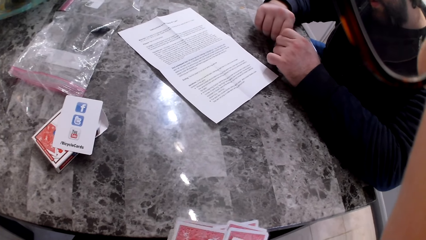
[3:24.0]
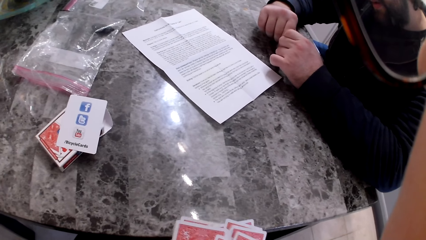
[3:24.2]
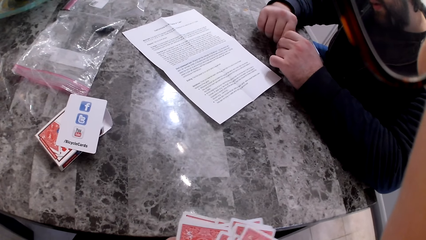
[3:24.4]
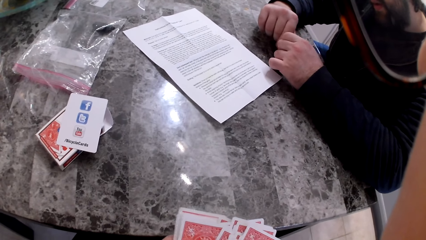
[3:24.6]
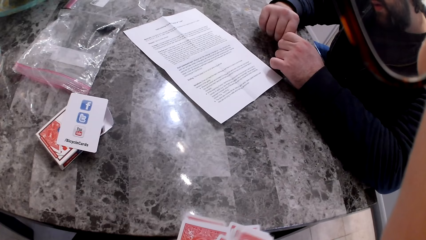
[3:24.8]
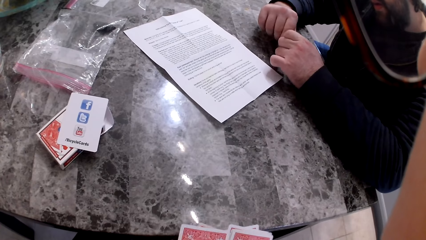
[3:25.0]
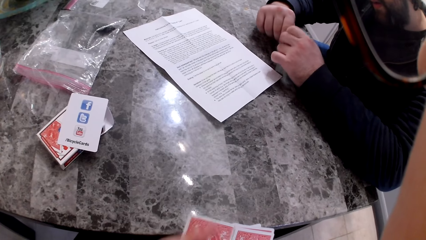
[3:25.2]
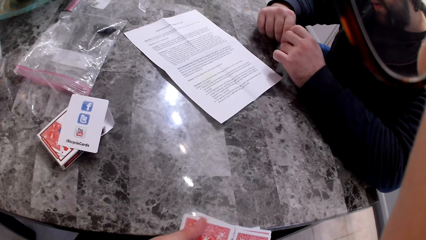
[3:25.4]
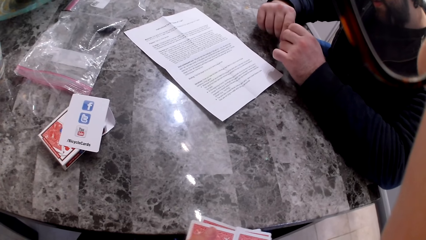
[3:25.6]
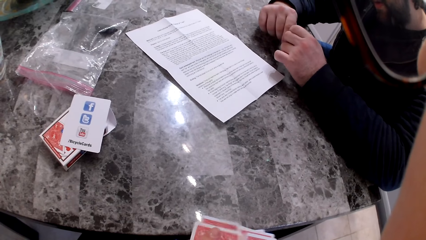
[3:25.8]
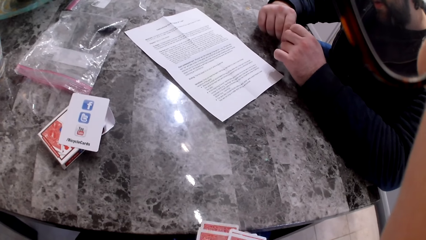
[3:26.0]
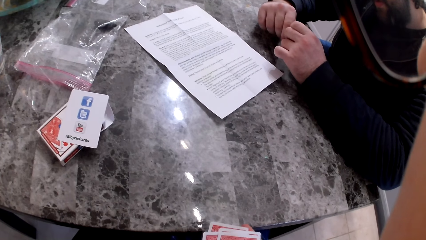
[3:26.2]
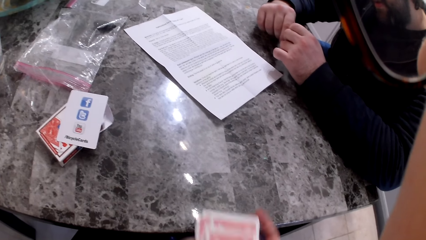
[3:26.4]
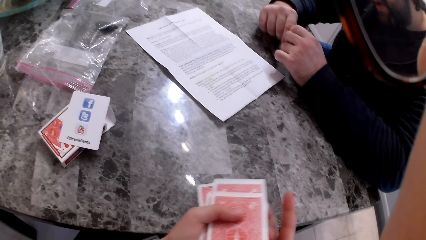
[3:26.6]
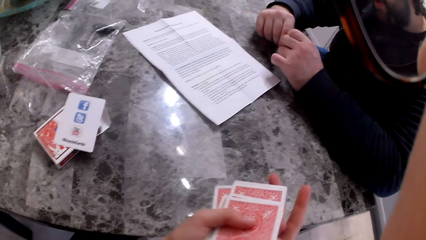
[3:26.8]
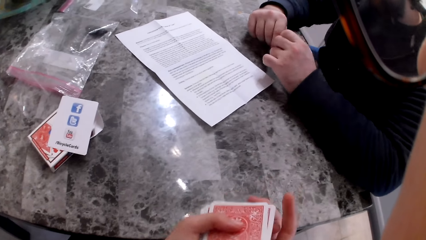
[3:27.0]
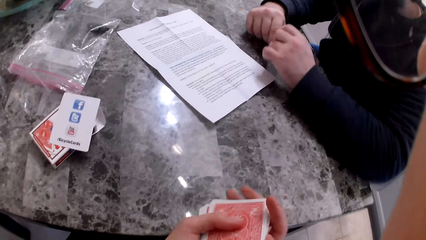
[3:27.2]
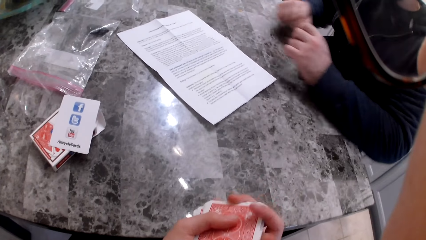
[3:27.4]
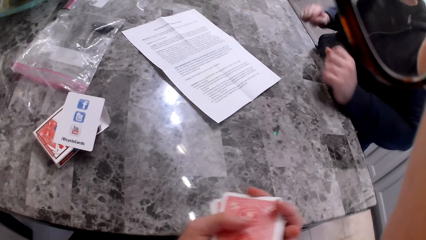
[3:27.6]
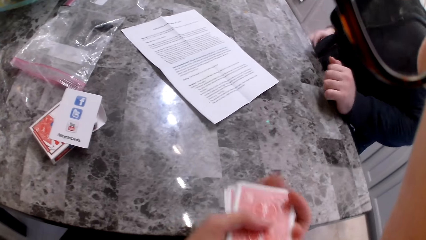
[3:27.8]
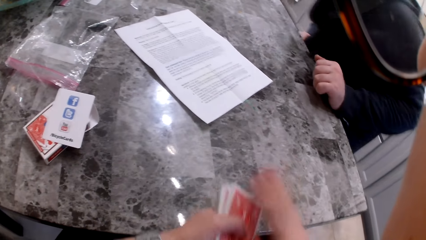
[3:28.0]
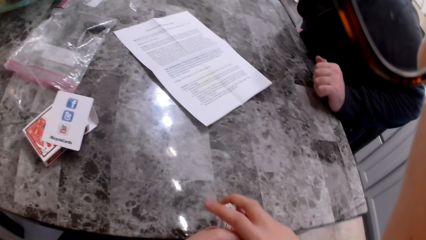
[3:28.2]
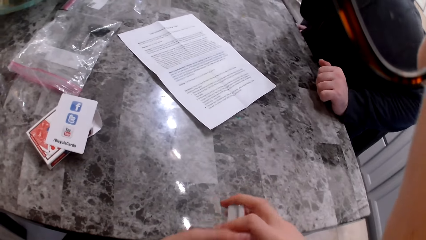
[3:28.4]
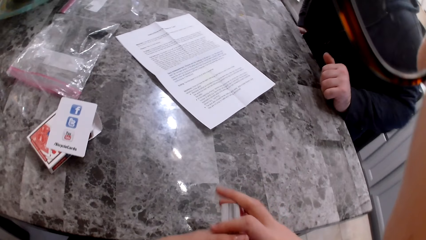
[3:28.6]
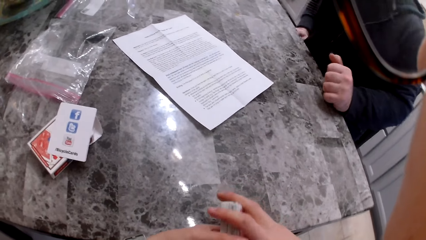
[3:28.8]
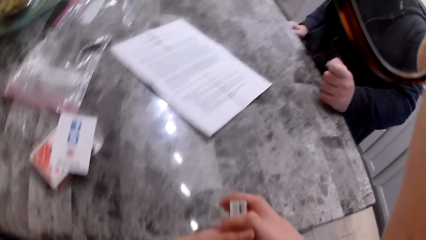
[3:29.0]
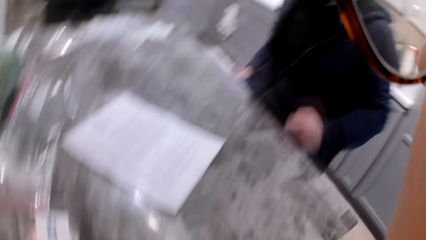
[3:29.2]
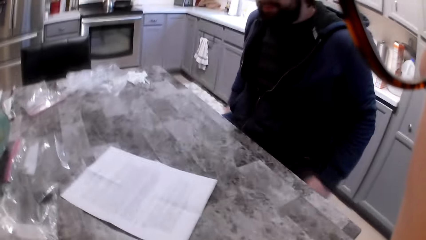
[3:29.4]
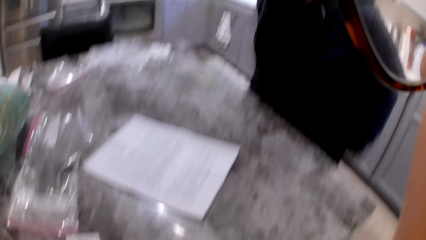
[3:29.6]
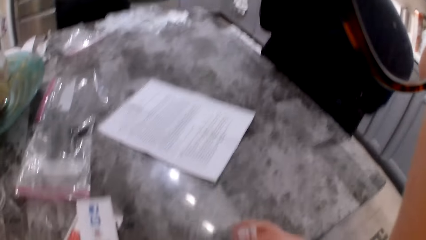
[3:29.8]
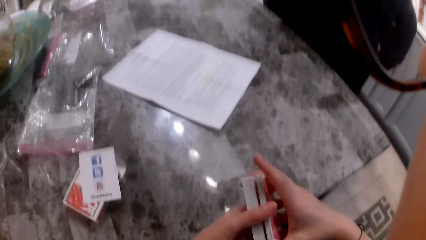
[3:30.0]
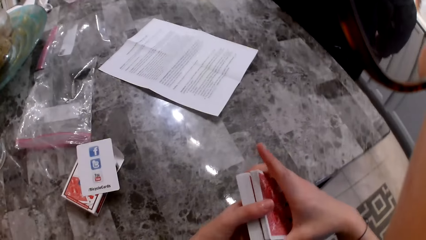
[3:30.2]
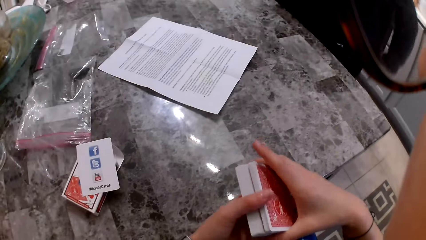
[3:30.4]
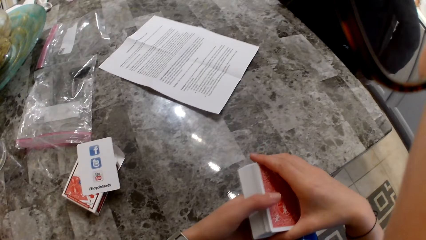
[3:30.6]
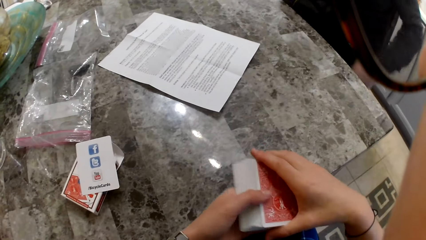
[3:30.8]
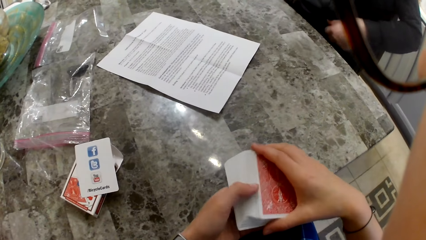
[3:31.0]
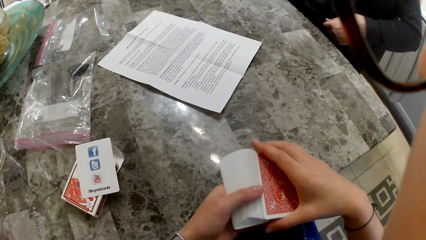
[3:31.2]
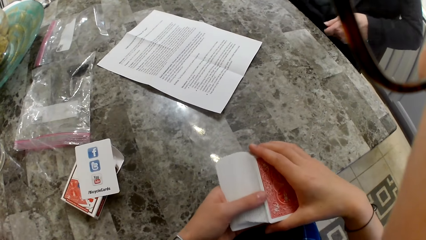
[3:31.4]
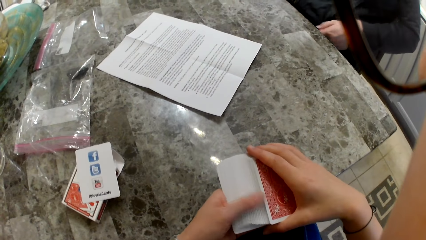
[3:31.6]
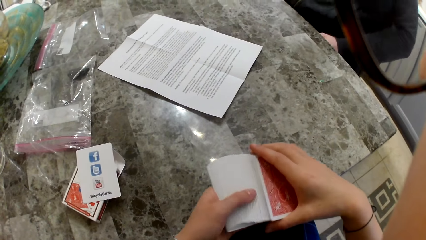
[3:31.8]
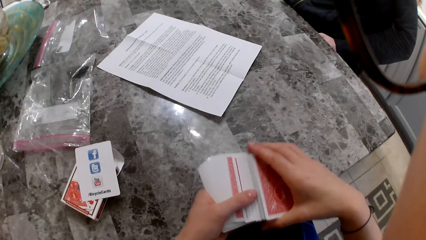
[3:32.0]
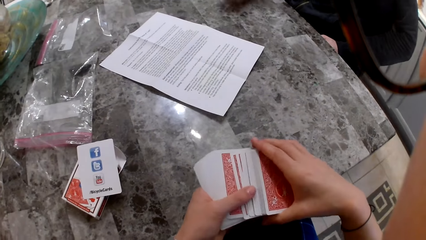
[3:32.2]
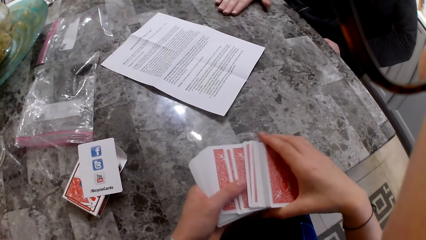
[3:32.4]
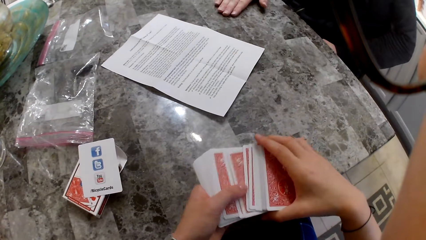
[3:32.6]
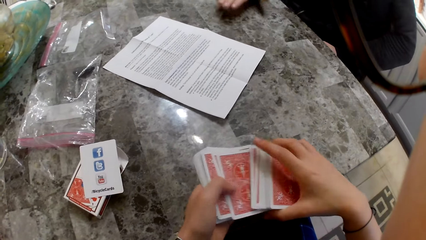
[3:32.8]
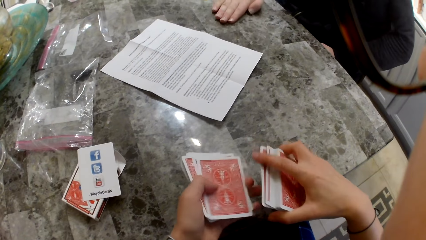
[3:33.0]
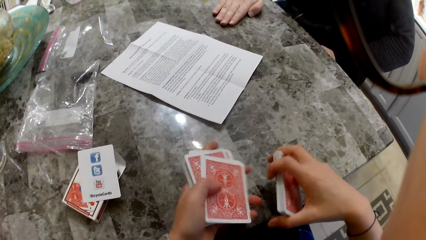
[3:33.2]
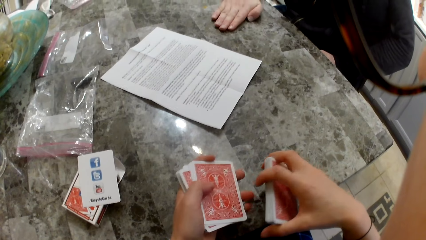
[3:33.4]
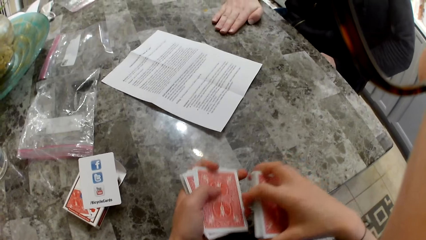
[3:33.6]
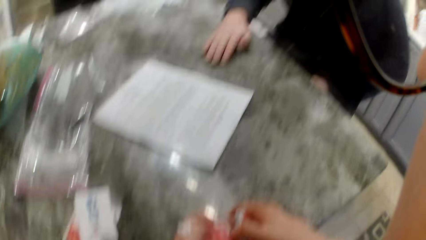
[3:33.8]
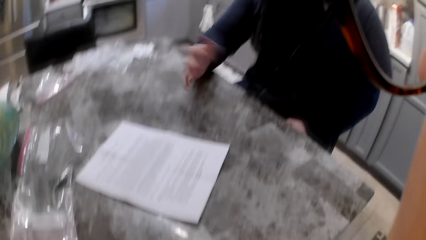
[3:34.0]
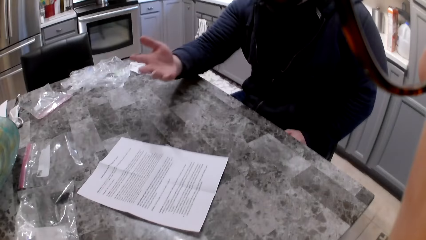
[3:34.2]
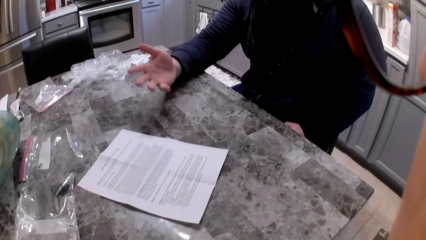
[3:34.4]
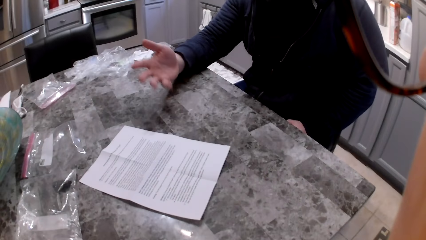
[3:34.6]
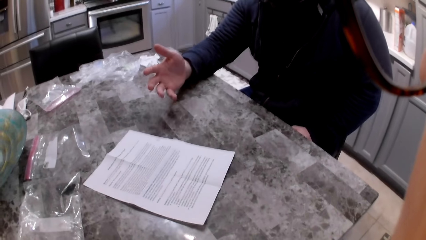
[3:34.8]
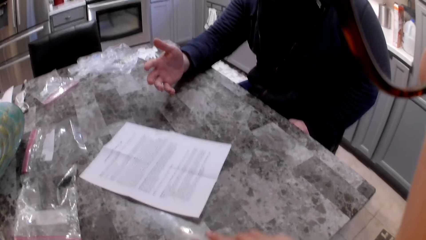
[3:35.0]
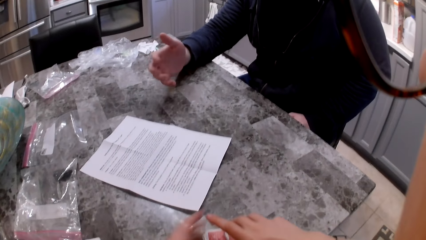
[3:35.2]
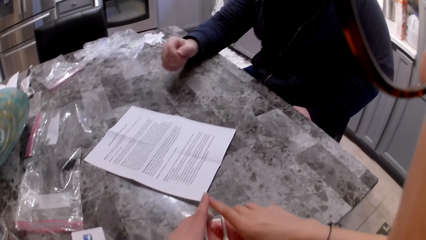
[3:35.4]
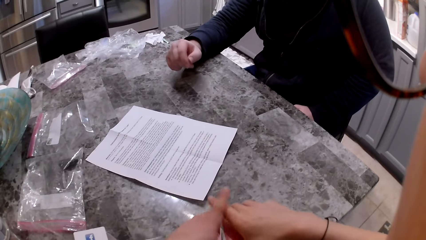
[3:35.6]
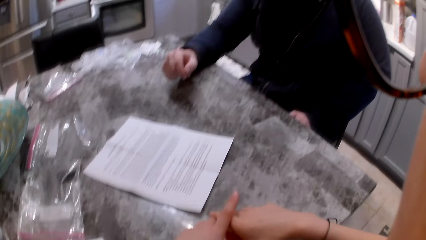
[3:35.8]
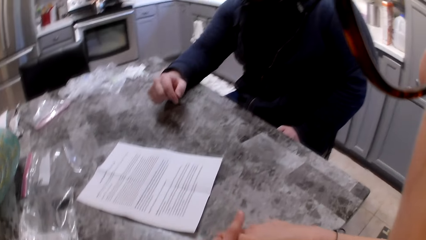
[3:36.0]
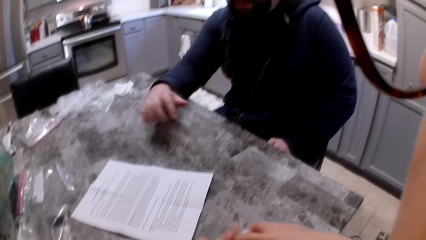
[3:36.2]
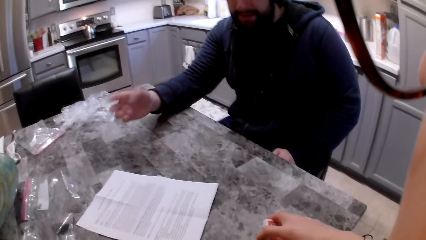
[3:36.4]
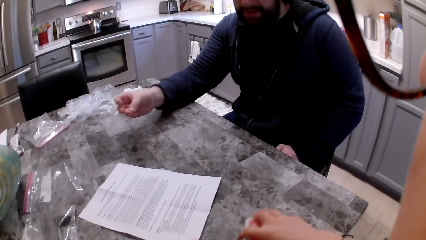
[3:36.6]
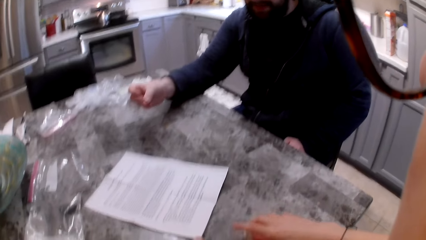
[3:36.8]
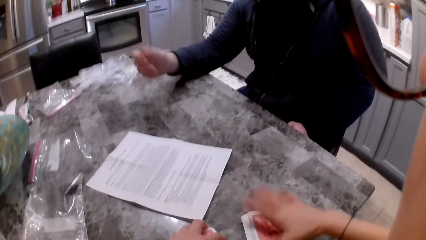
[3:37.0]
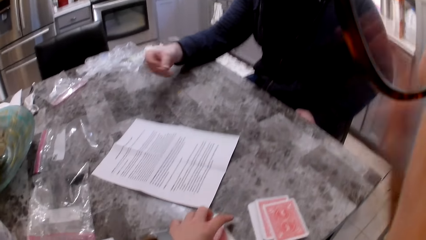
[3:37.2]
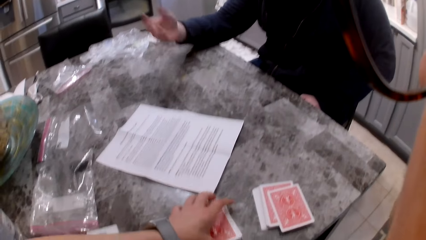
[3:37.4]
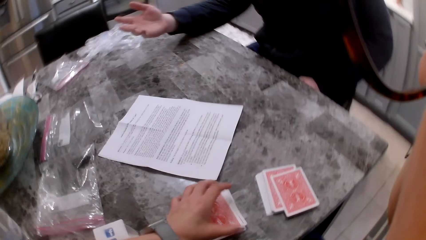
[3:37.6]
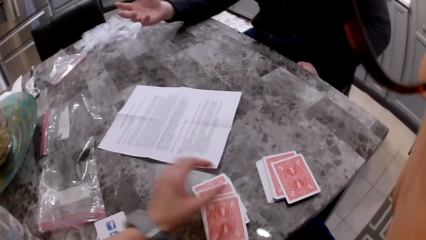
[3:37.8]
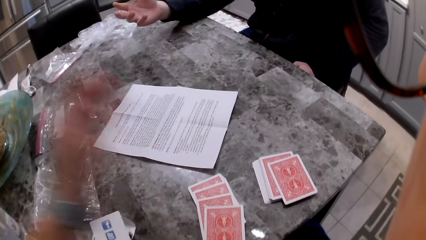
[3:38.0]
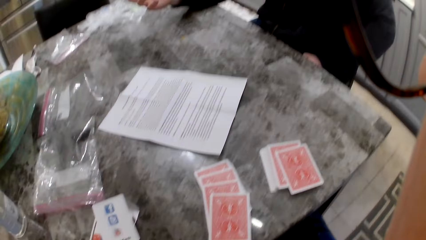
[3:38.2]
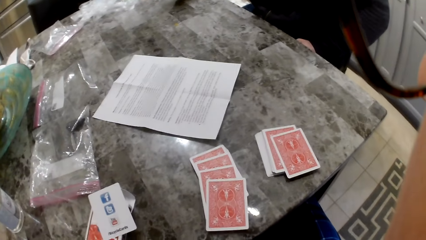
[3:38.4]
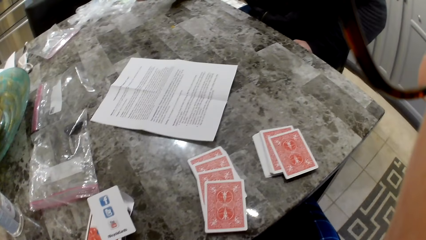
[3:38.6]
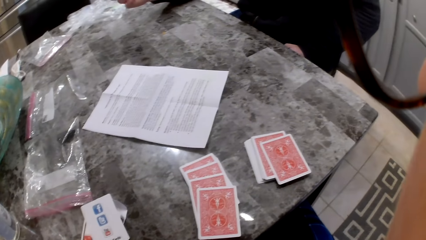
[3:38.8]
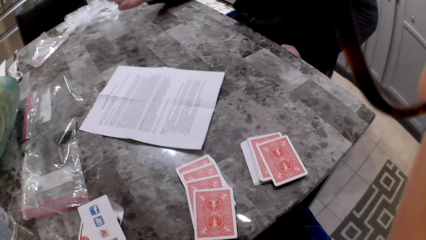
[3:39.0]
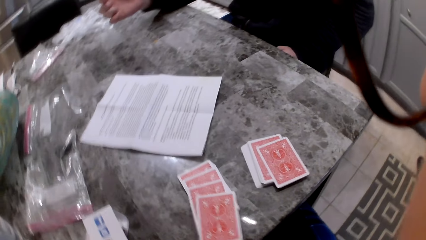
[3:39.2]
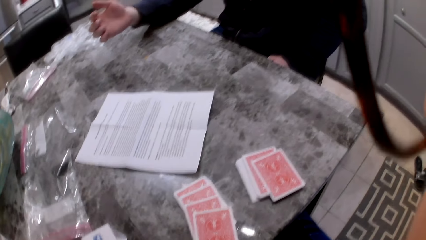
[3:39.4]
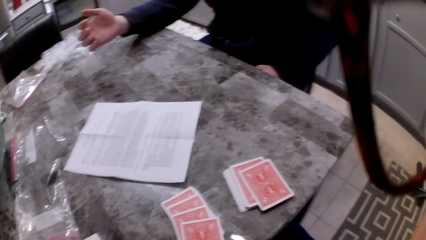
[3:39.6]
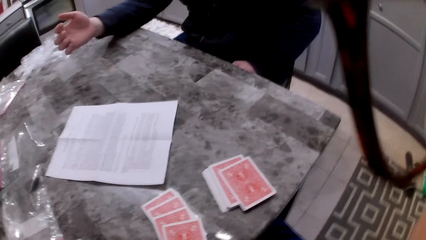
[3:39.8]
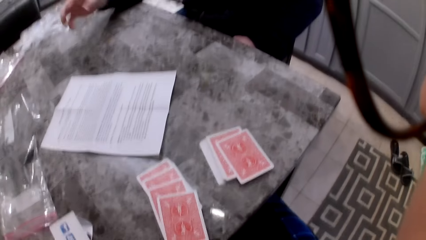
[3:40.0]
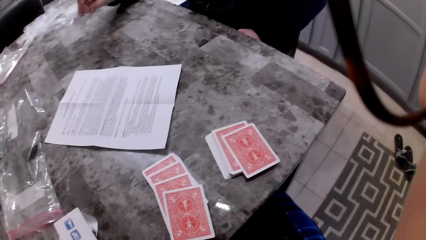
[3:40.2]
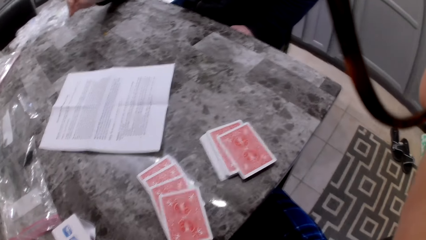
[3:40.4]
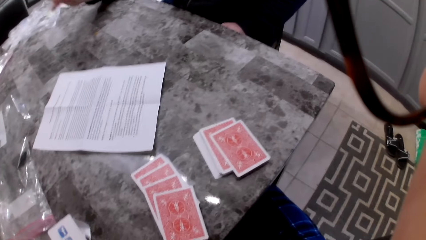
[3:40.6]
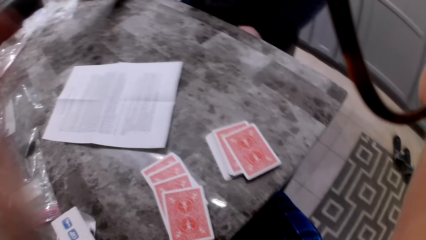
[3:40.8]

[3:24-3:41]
The camera wearer aligns the cards. A man adjusts his posture on the seat. He moves to his right hand. The camera wearer shuffles the cards in her hands. The man touches the table. He holds the table with his hand. He moves his hand in gesture. The camera wearer drops the cards on the table. She lifts her hand to her face. The man moves his hand in gesture. The camera wearer touches her face, adjusts the glasses on her face and lifts her left hand. The man moves his hand in gesture.
